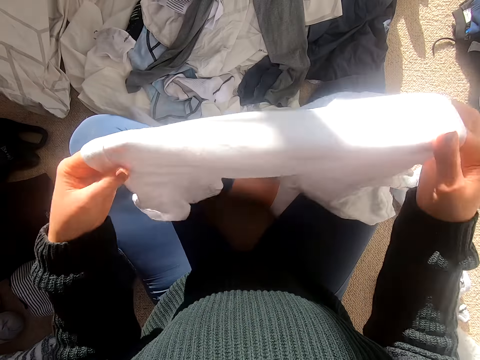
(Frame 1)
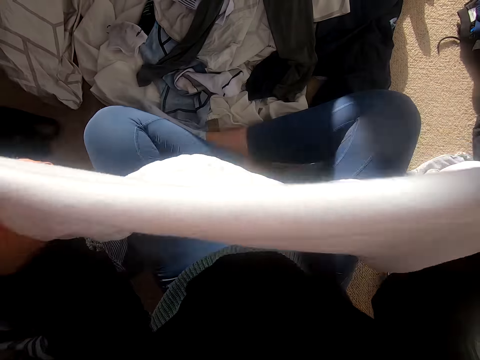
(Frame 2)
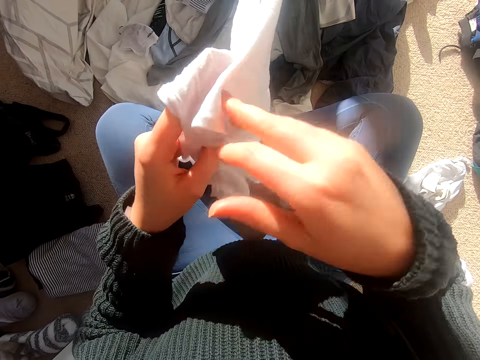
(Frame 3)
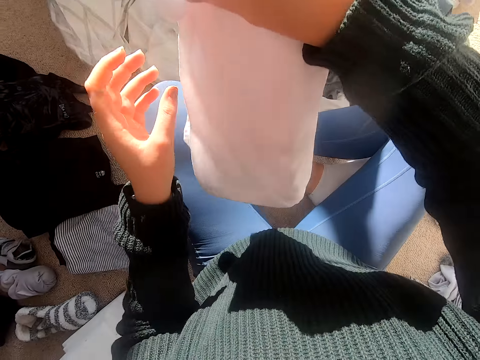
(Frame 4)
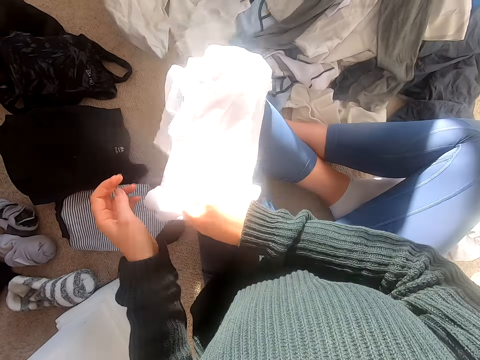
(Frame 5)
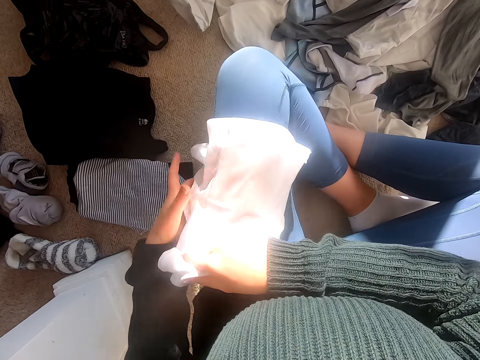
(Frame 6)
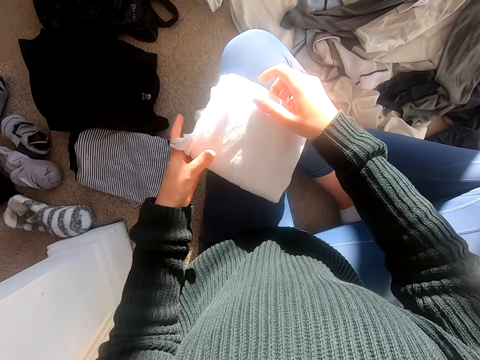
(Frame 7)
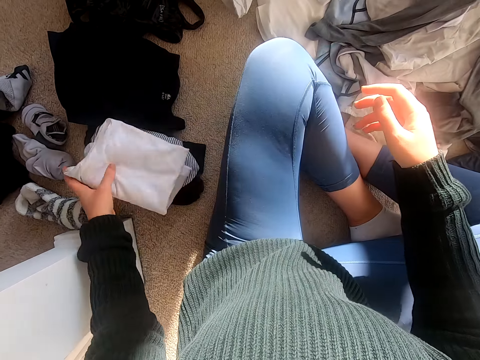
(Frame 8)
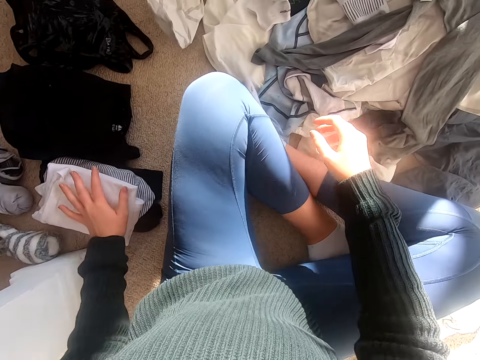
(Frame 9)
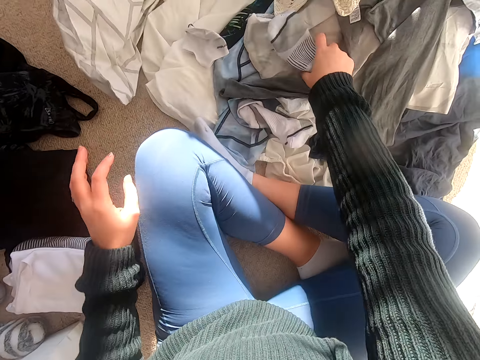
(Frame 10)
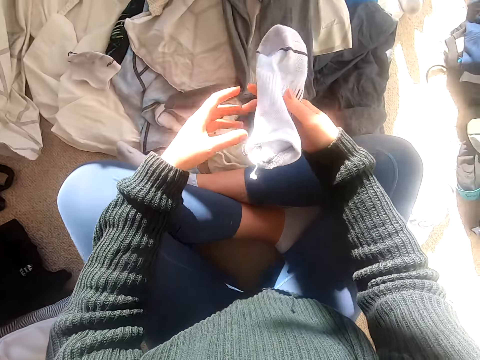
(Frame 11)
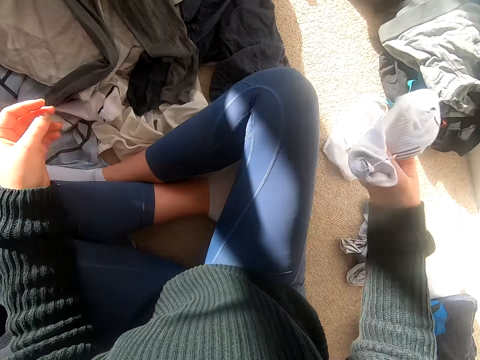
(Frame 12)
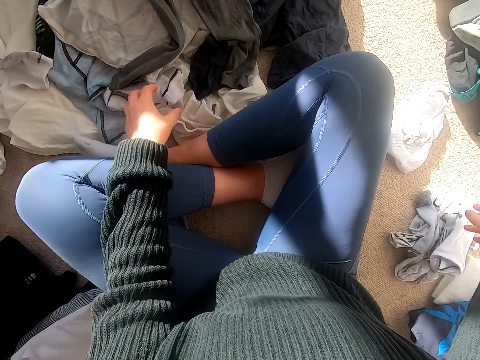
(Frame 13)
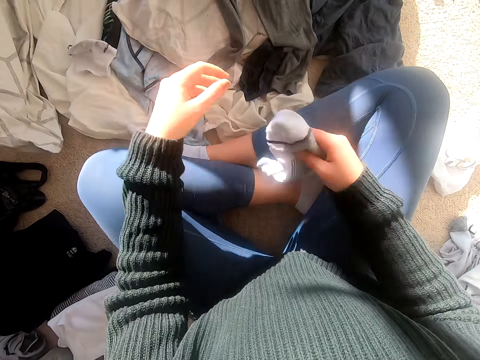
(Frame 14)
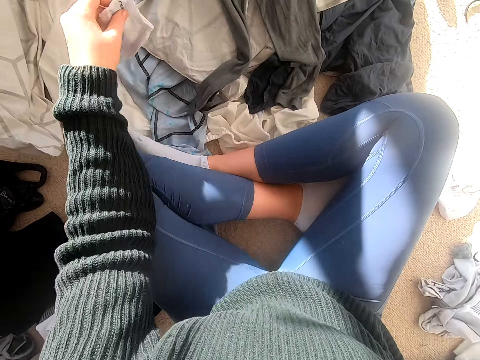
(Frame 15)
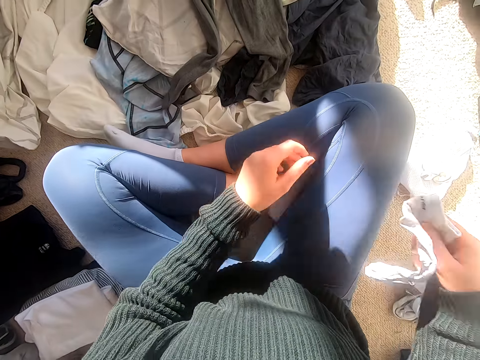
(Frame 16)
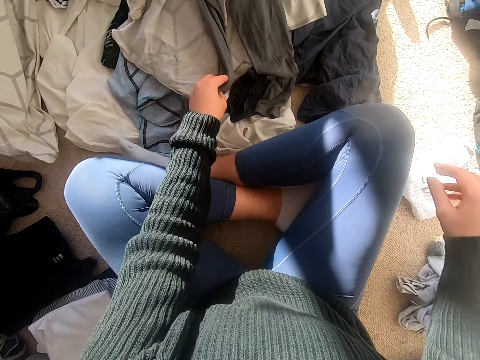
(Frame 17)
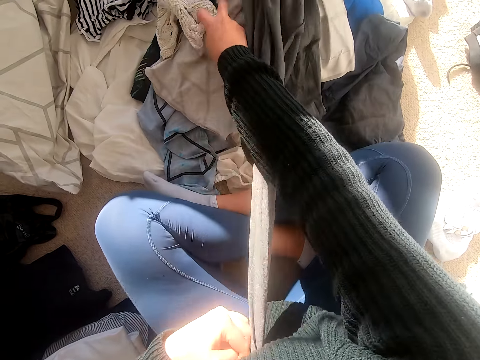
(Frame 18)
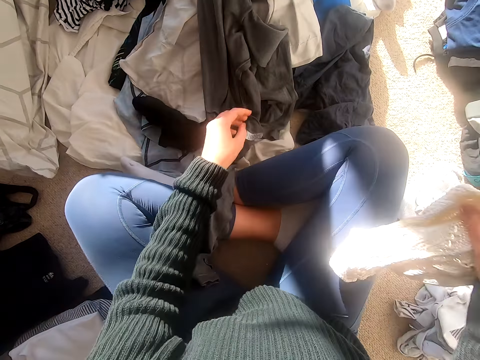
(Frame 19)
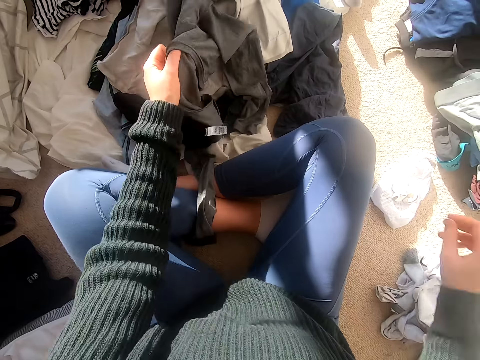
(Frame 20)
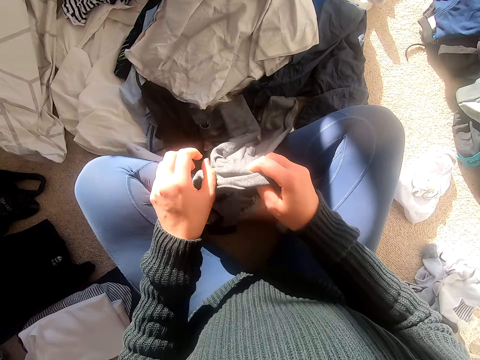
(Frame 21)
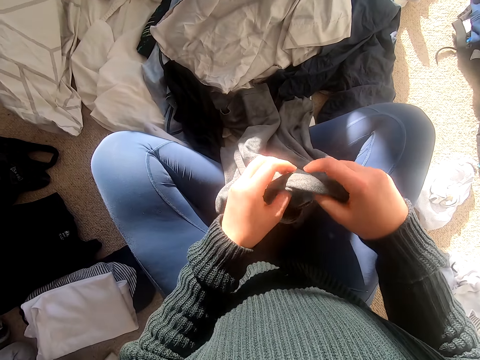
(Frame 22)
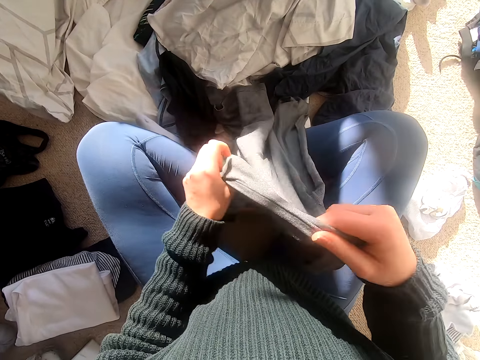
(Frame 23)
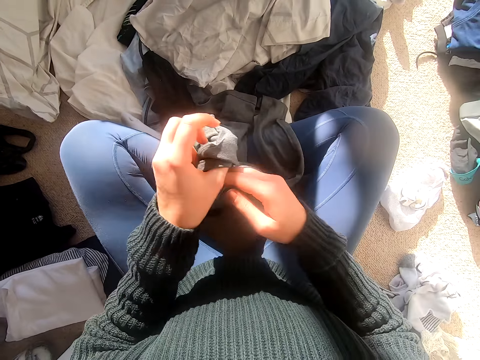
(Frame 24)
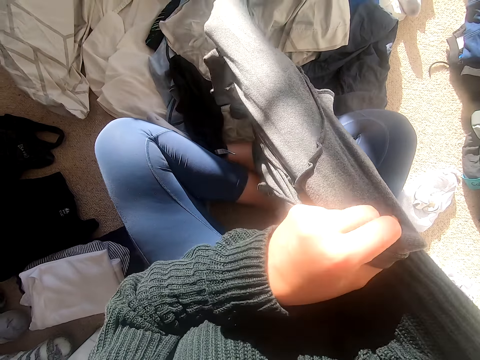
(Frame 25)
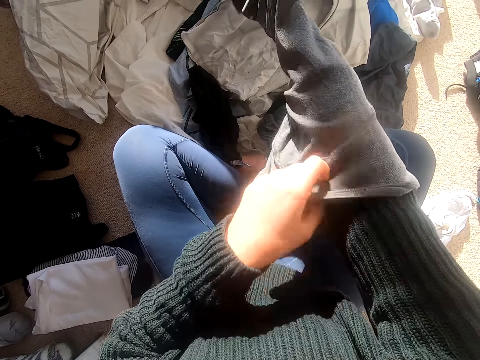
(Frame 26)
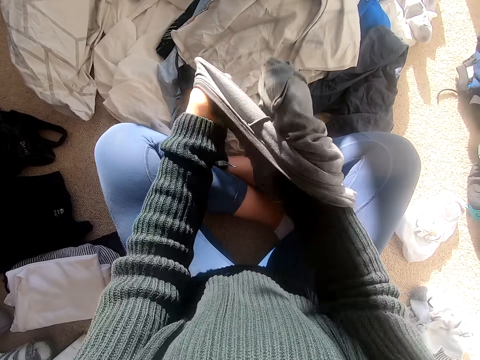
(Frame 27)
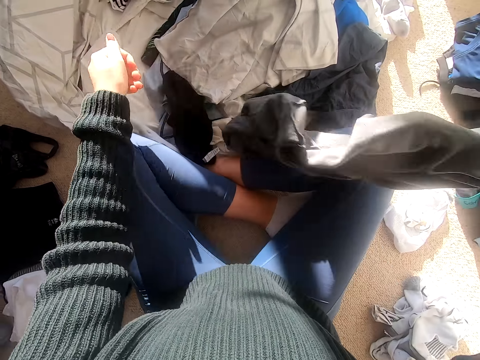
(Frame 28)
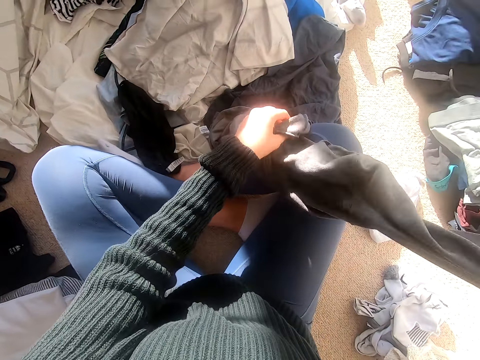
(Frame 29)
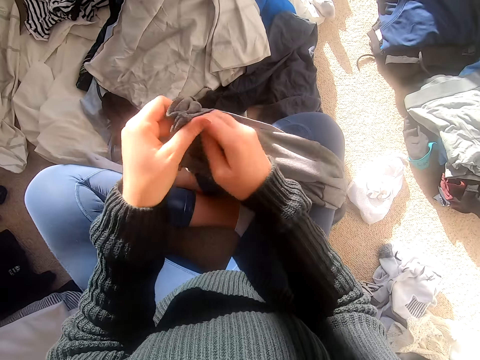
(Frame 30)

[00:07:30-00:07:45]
The camera wearer folds the vest. They put the vest on the folded clothes. They pick up the socks and put the socks aside. They pick up the socks and put the socks aside. They pick up the socks and put the socks aside. They pick up the clothes. They put the cloth down and turn the cloth.

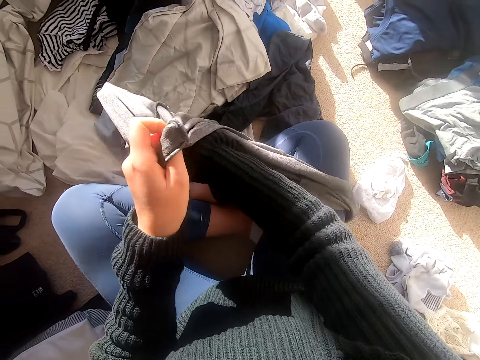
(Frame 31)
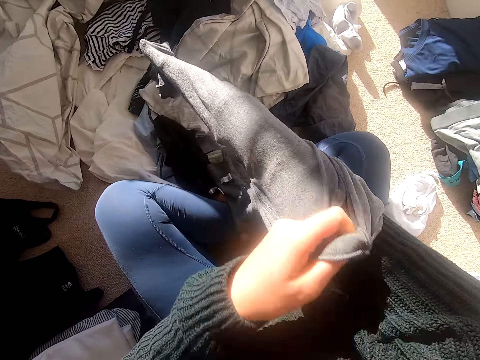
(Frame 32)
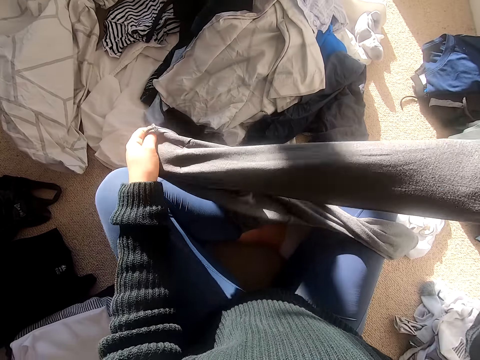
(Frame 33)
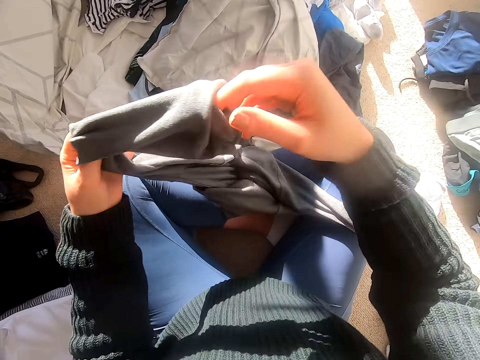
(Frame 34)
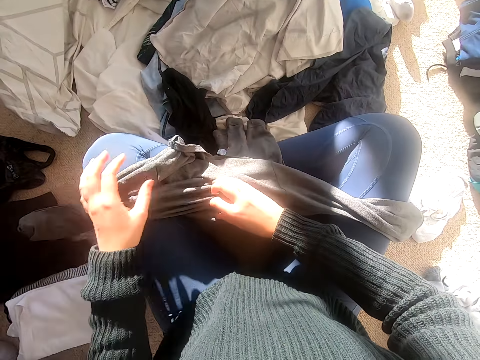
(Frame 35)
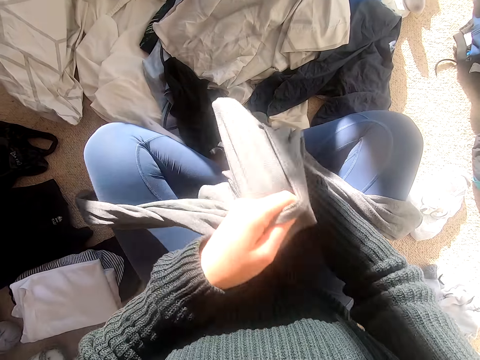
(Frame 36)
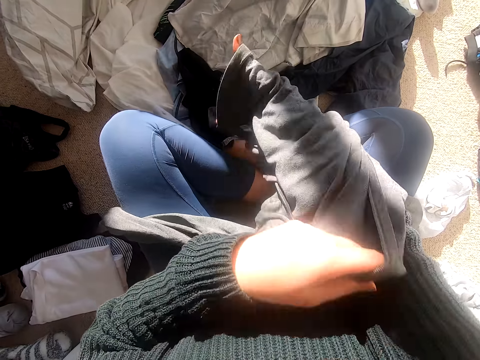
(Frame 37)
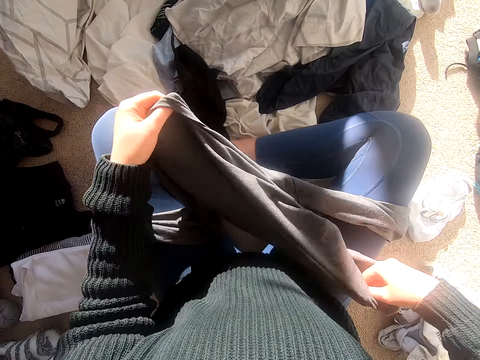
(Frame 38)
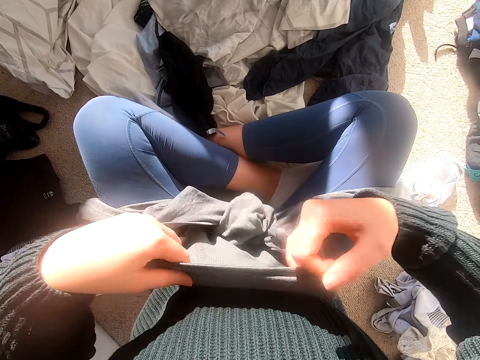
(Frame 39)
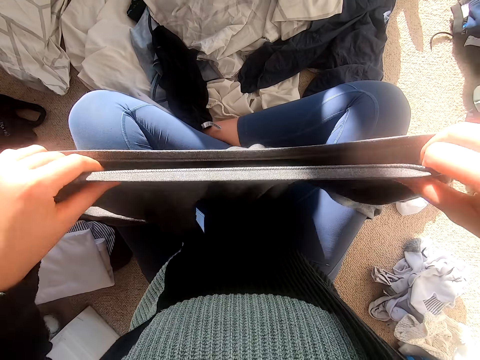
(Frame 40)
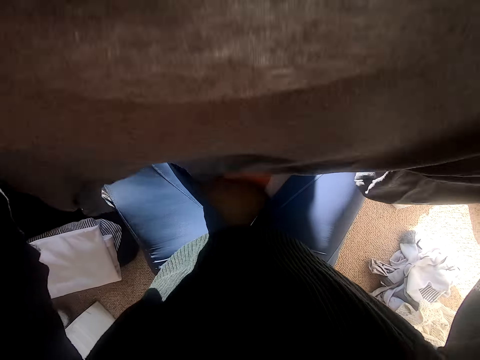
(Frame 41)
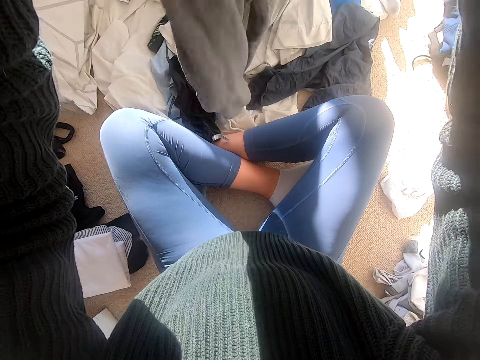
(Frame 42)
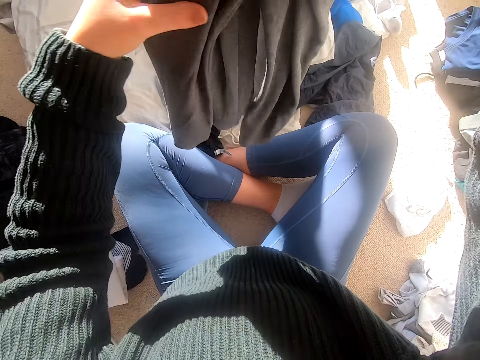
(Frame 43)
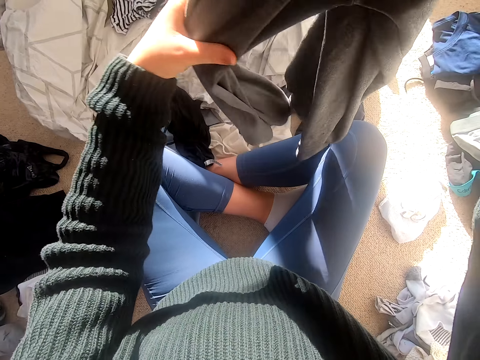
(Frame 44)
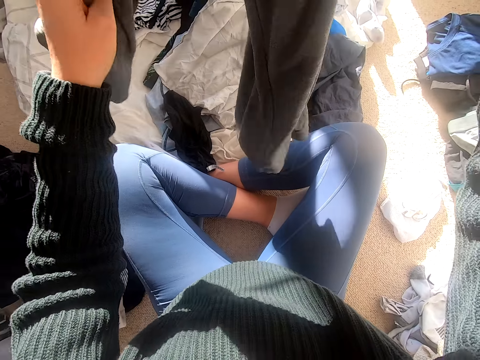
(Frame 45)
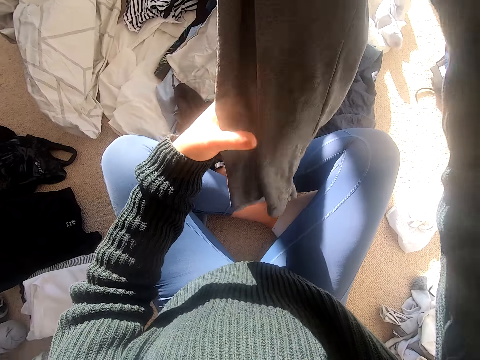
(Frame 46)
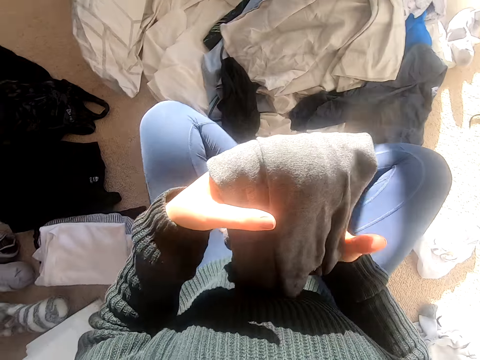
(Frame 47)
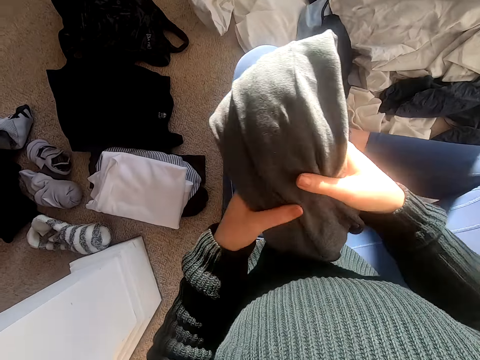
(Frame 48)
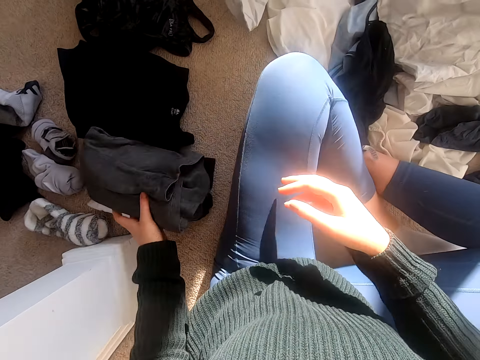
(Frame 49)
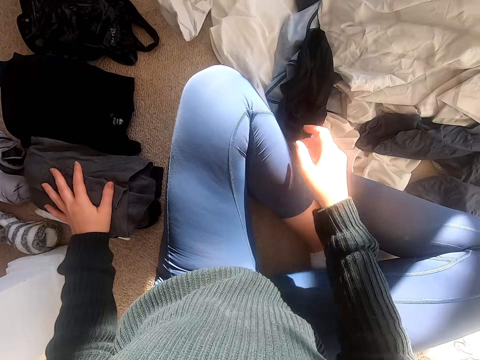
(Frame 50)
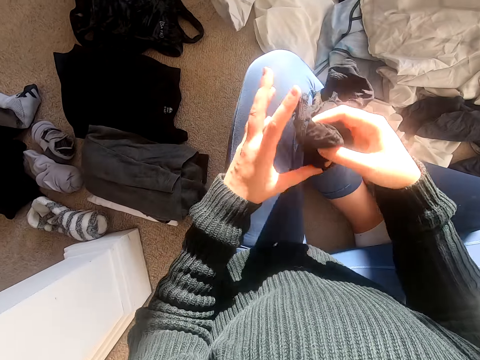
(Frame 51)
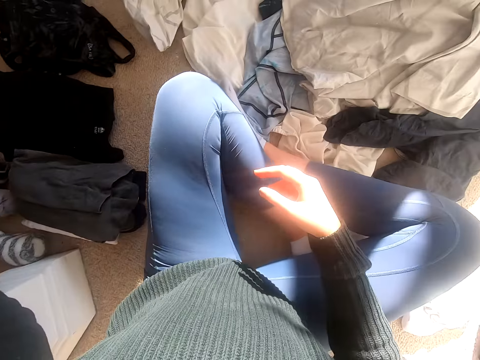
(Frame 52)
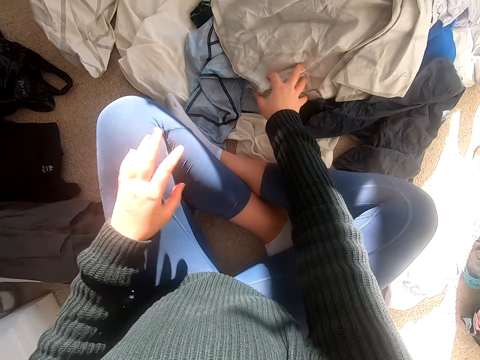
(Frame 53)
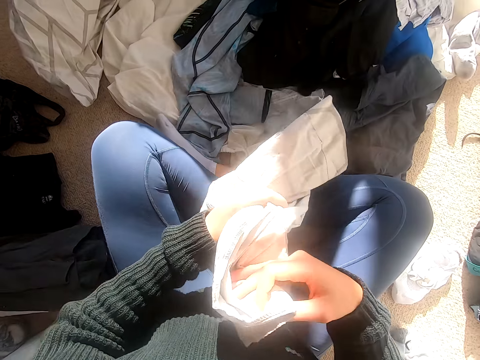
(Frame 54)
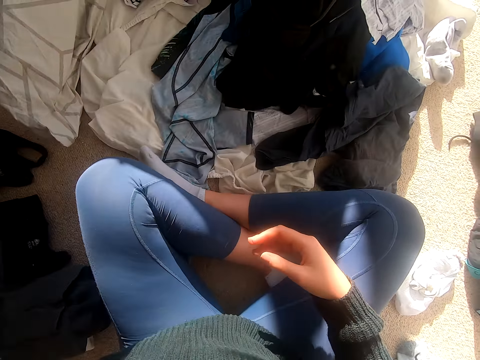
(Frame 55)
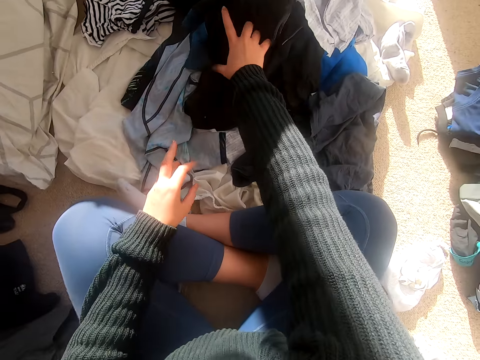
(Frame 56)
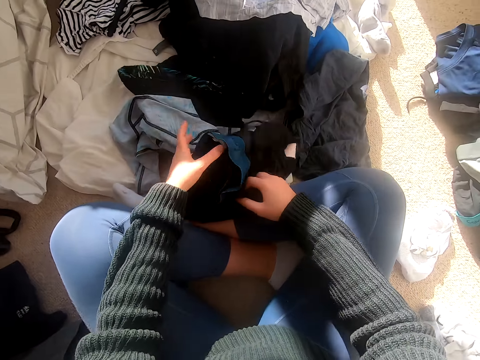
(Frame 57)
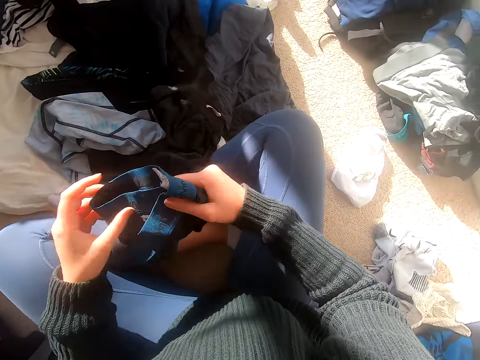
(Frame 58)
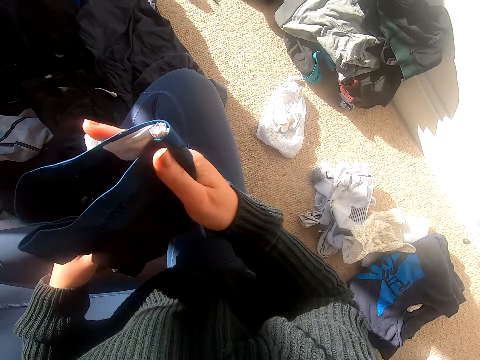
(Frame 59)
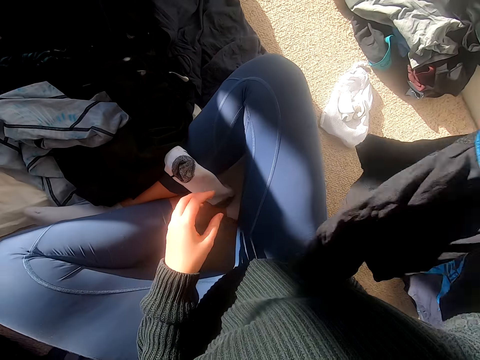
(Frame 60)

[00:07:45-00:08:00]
The camera wearer stretches the trouser. They fold the cloth. They fold the trouser. They put the sweater down. They put the cloth aside. They put the cloth aside again. They pick up the shorts.
